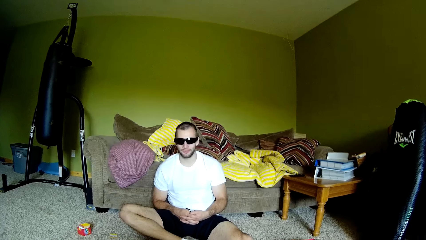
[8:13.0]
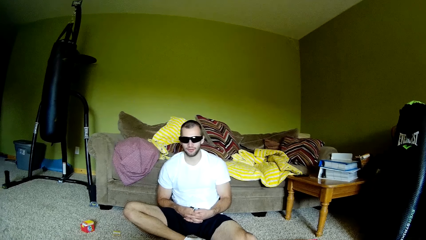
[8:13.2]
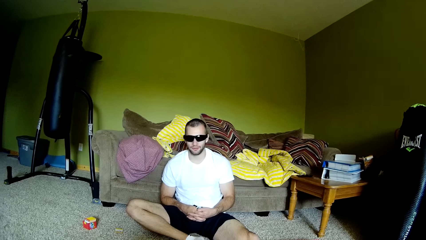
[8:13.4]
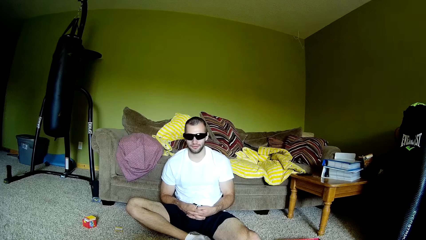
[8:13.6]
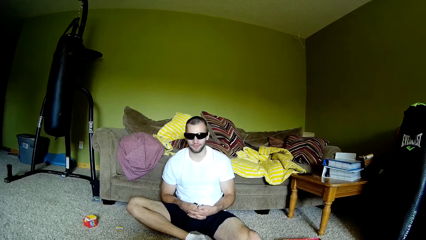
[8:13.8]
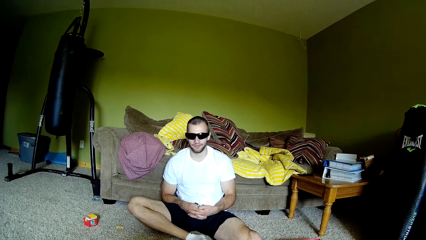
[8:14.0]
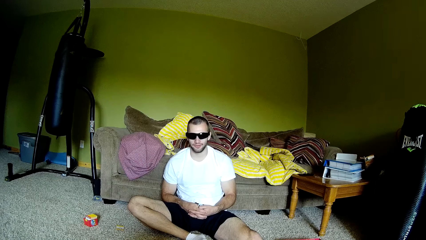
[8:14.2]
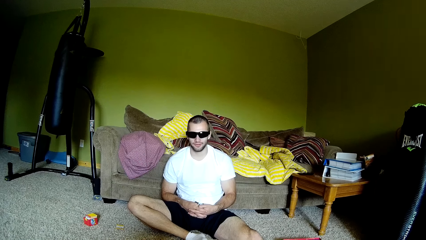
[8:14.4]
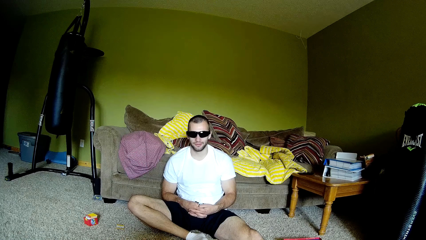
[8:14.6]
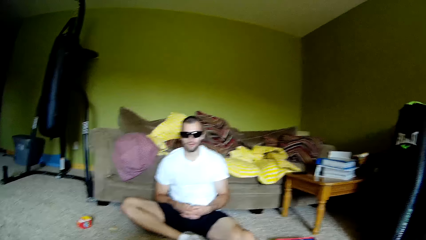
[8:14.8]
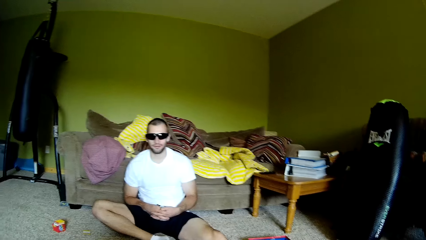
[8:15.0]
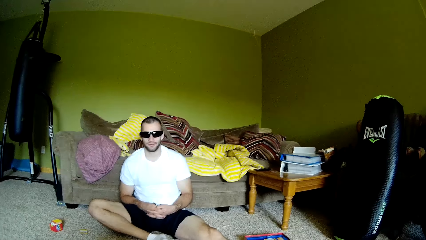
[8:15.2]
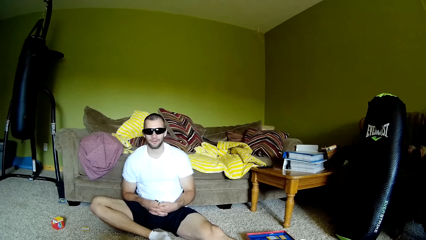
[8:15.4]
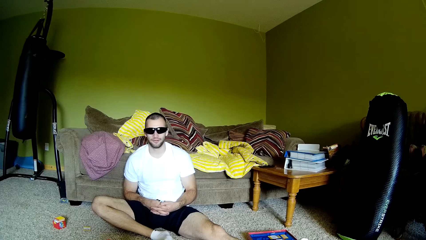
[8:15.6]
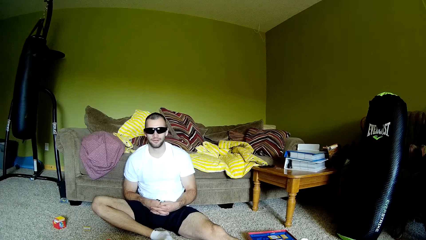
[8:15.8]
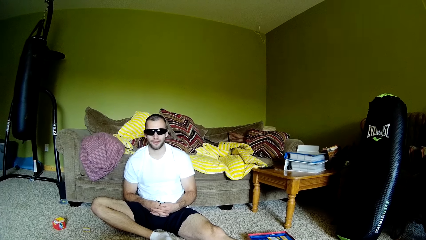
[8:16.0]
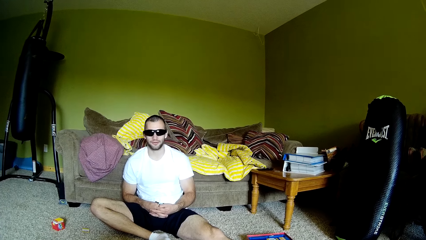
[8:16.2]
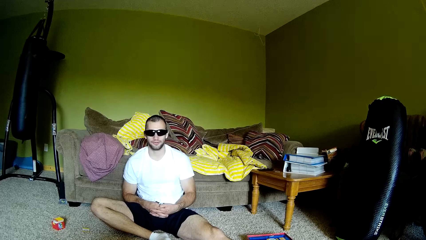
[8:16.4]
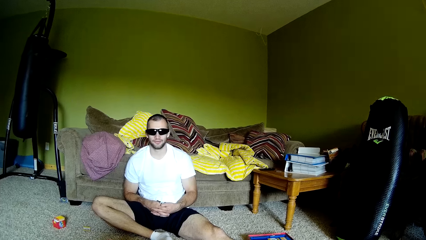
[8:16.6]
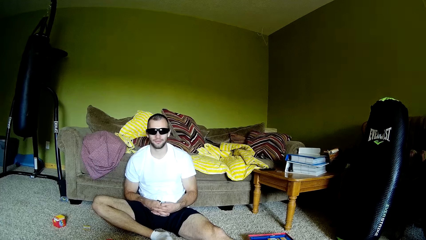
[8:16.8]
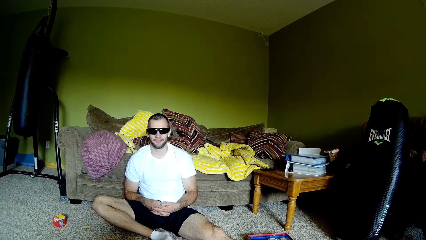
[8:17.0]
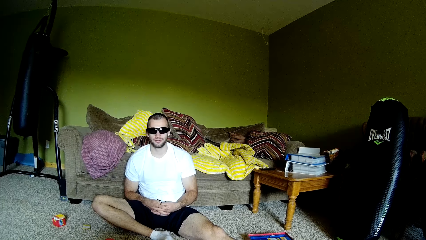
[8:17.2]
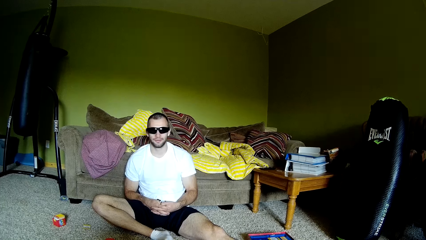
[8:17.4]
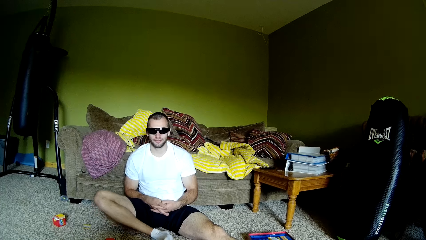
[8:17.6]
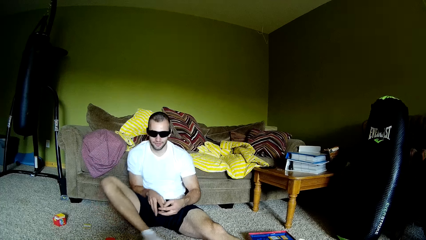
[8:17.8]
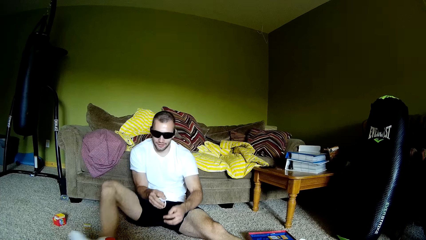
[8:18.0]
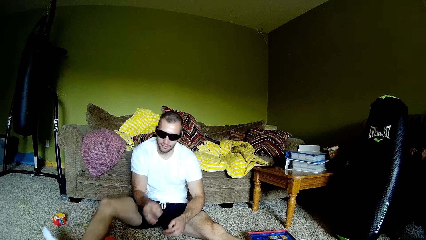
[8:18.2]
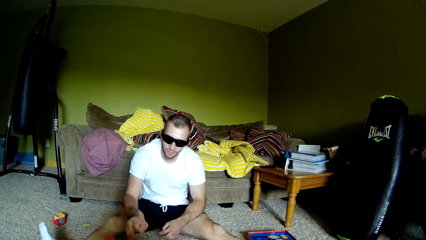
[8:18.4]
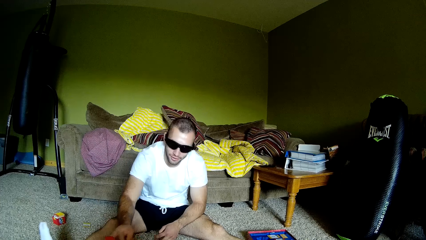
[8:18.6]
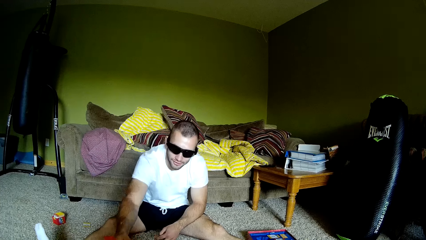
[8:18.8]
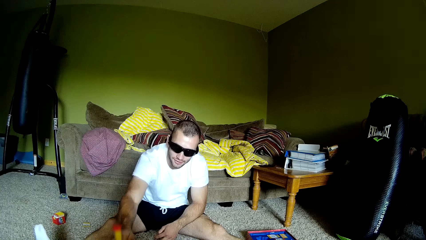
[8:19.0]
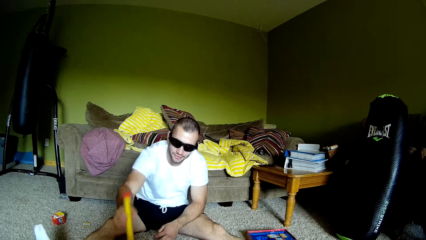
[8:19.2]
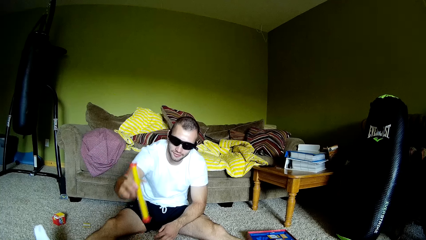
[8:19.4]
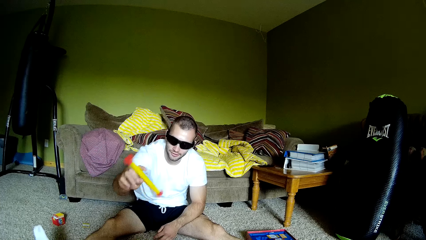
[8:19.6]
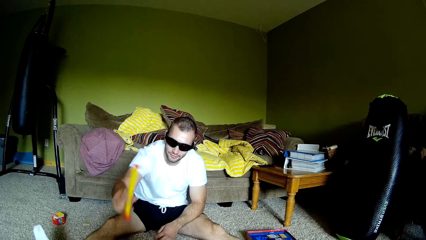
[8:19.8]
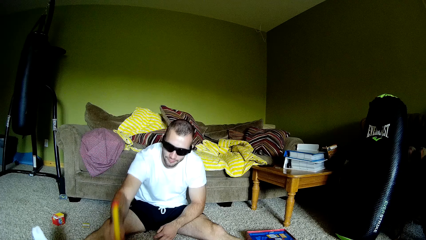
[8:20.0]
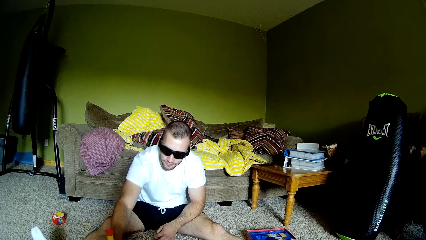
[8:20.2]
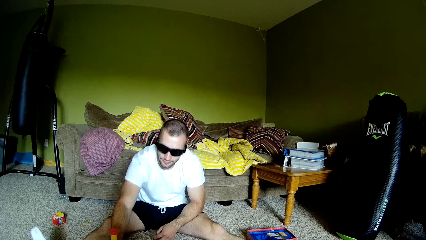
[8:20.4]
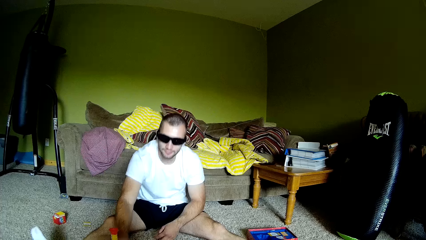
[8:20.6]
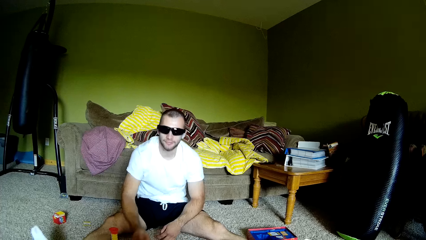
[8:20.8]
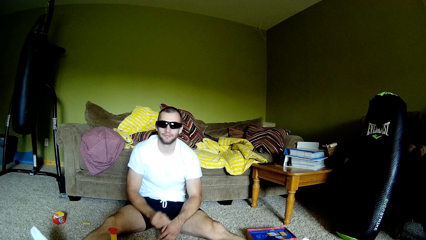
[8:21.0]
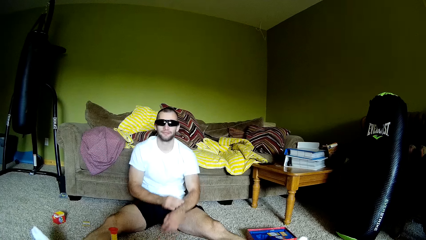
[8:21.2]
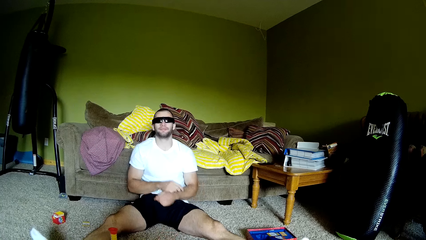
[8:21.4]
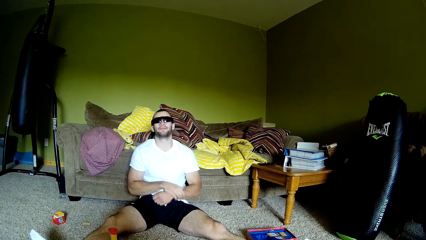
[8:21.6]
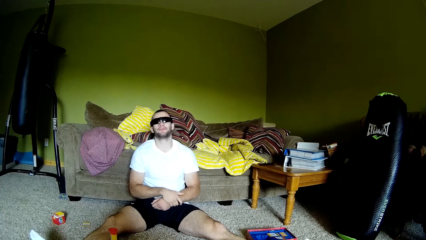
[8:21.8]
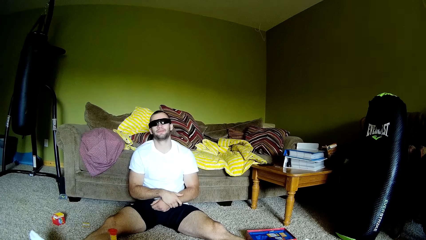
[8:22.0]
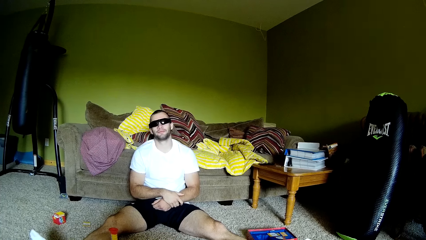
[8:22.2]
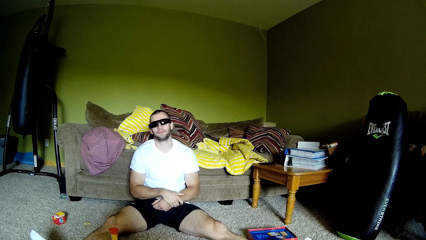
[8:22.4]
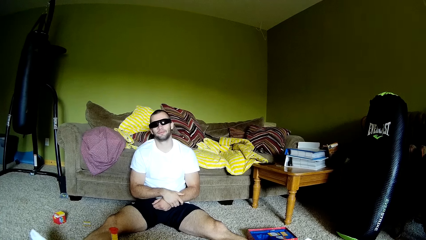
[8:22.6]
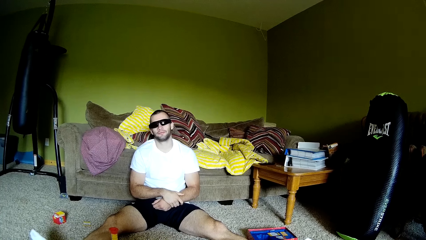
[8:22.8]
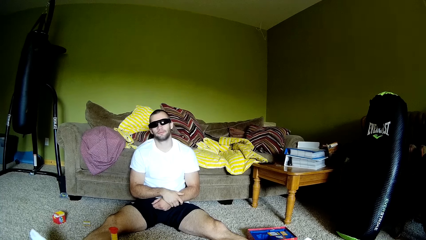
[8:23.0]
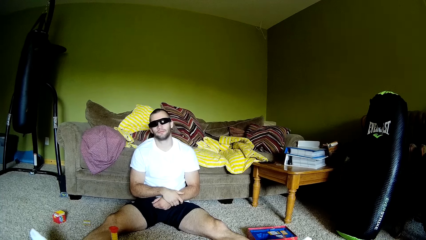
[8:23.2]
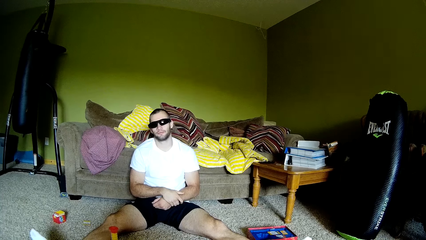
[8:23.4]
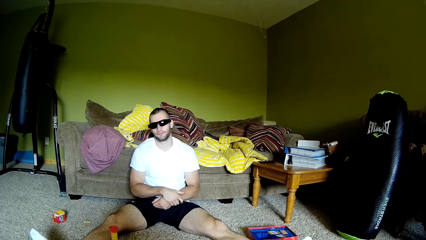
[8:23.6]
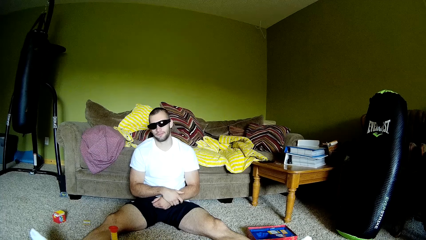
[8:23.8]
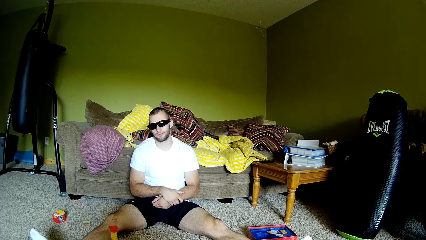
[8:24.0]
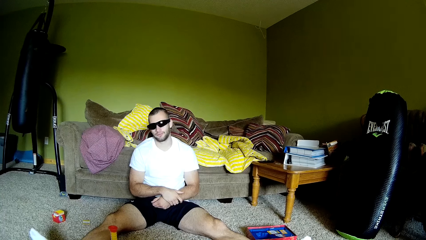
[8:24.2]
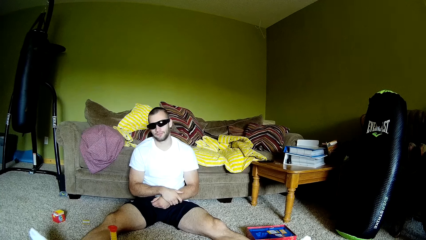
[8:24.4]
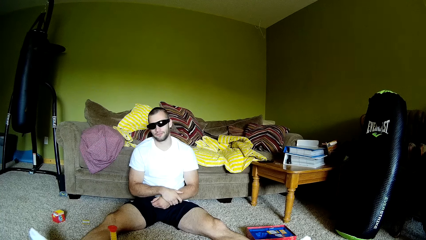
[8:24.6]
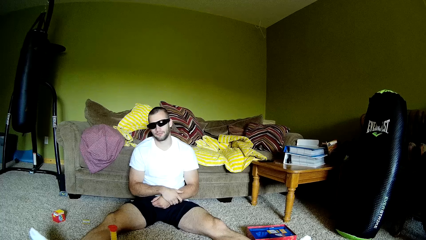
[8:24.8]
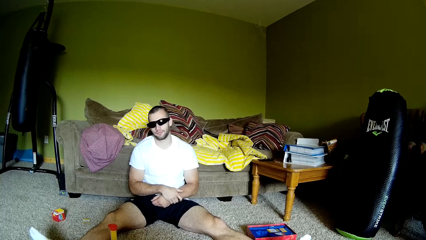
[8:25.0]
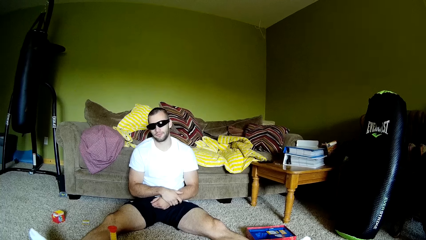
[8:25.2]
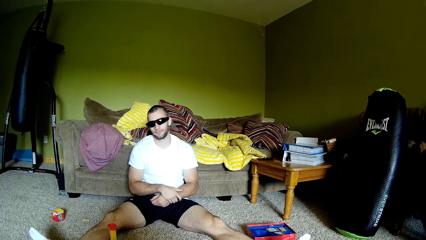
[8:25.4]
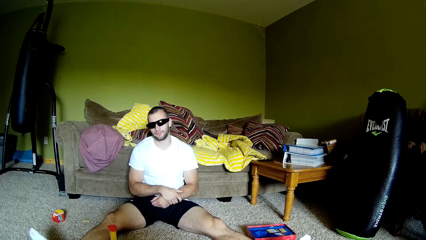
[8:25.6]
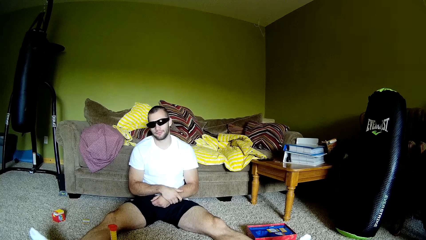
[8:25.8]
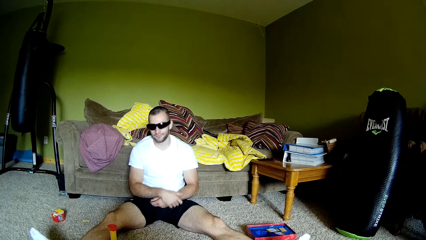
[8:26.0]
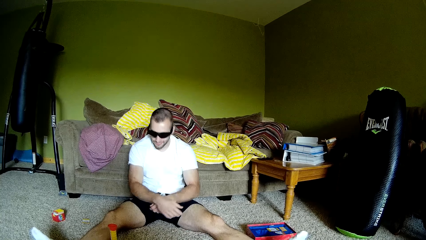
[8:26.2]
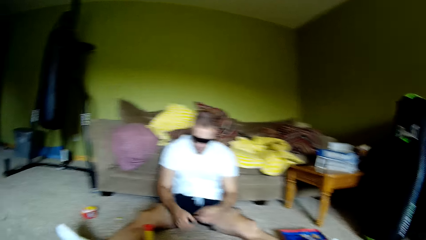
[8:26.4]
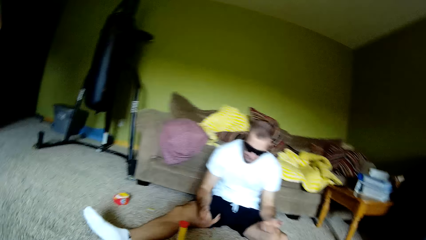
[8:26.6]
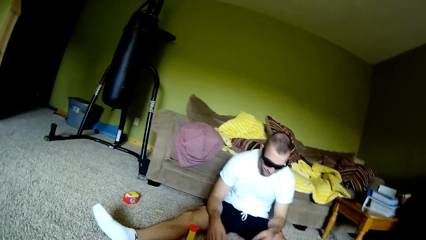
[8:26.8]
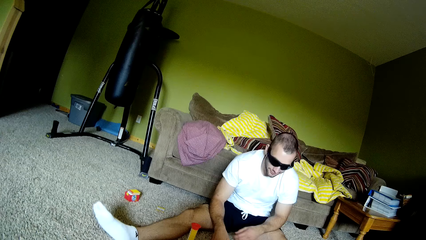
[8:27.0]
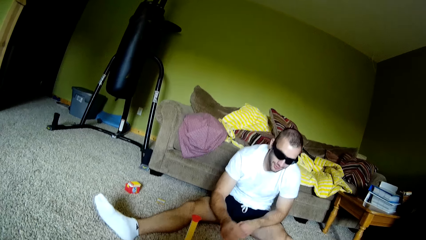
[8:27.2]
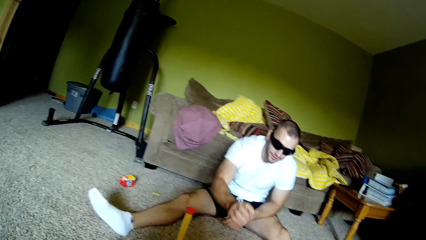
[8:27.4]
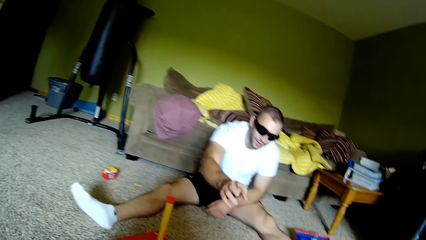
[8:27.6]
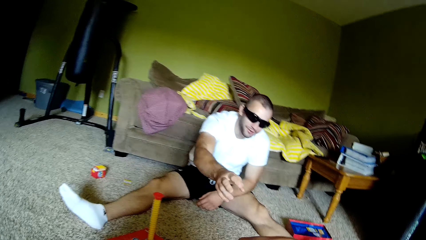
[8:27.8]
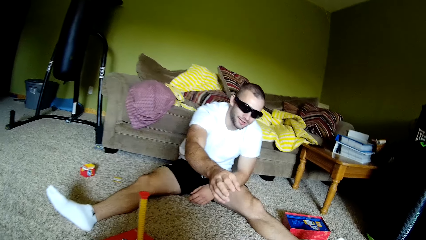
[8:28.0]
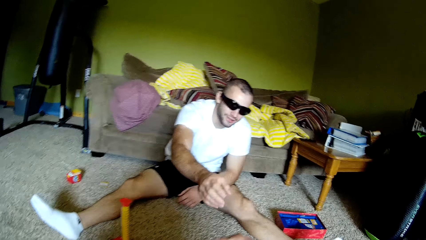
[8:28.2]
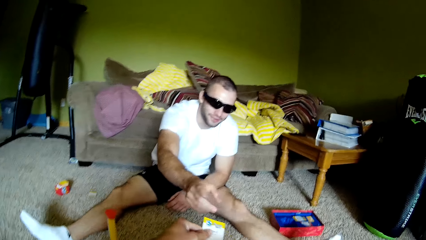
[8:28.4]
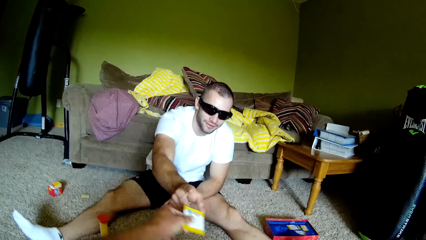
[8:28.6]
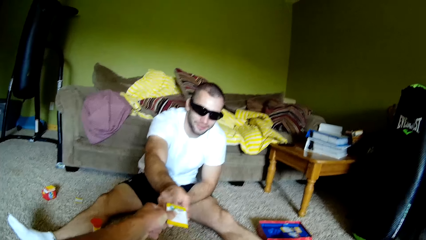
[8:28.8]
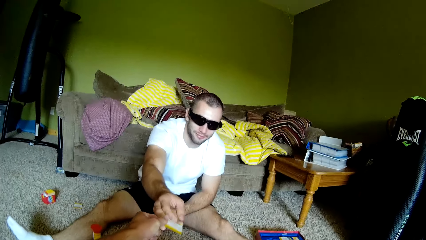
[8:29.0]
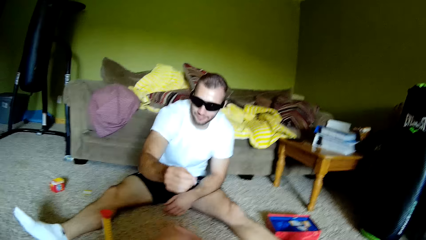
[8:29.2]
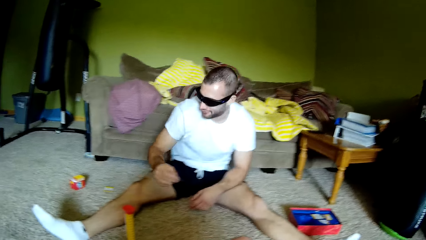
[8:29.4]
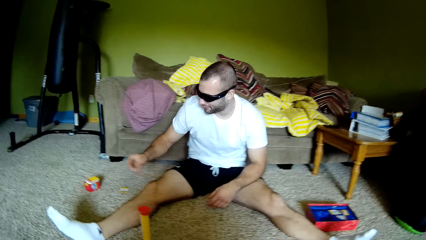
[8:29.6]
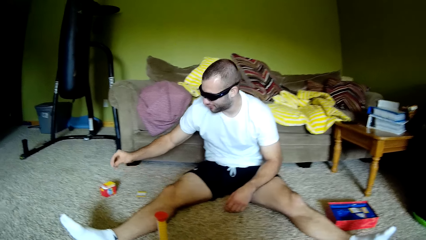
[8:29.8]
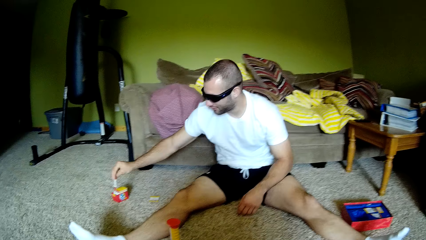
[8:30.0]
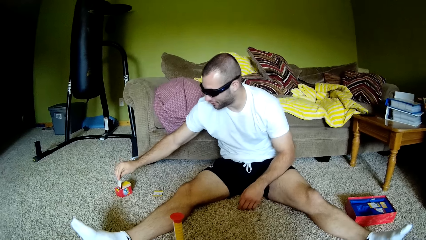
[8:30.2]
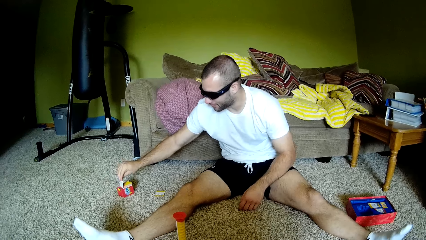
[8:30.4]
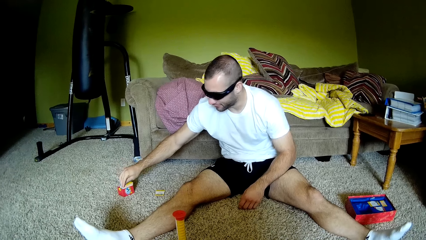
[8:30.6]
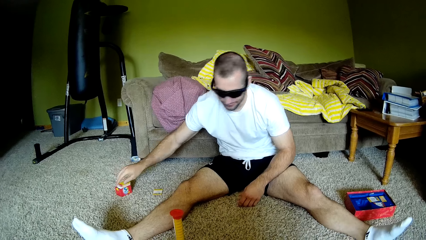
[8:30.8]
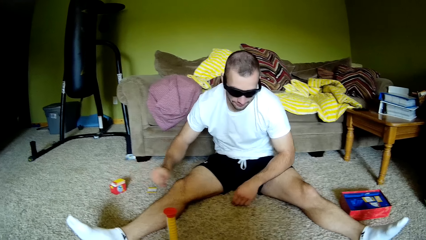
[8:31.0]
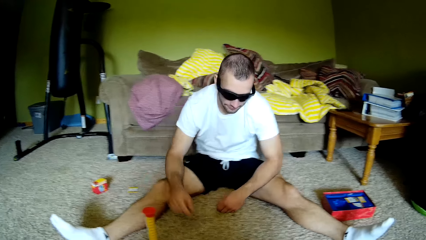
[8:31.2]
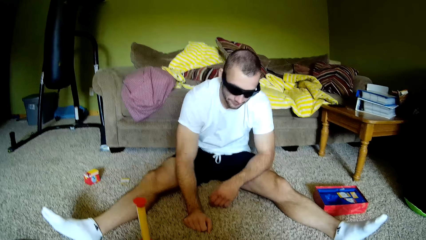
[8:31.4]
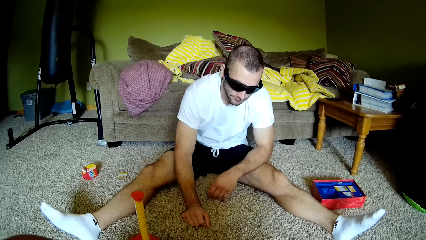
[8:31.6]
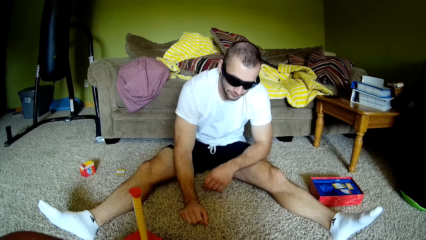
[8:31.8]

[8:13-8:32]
The camera wearer dialogues with a man. The man spins something, picks up an object from the floor, presses the object, and folds the hands. The camera wearer dialogues with the man. They give the man a card. The man puts the card in the box on the floor.
